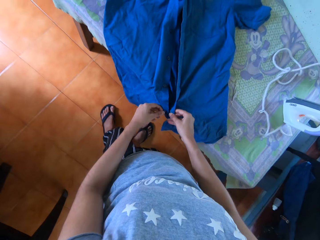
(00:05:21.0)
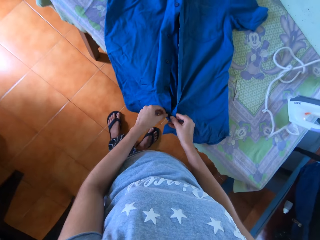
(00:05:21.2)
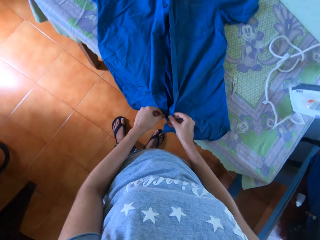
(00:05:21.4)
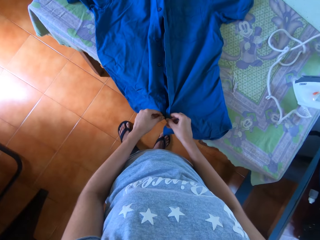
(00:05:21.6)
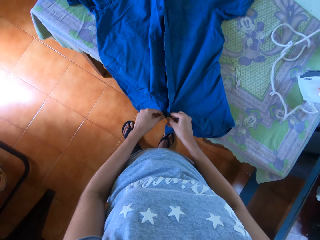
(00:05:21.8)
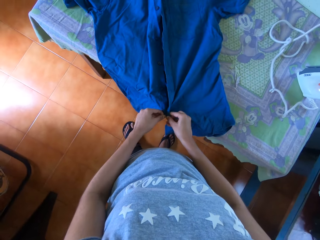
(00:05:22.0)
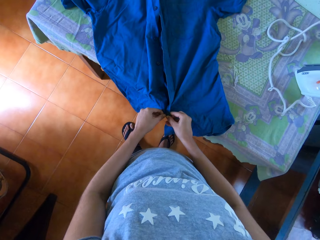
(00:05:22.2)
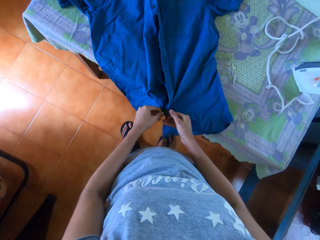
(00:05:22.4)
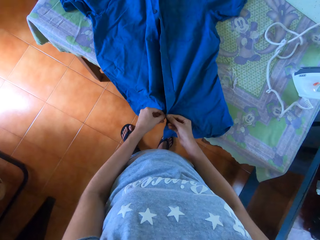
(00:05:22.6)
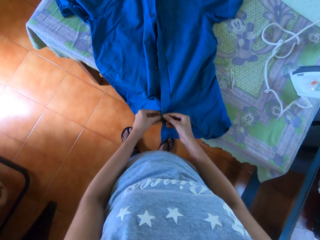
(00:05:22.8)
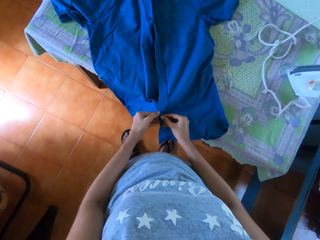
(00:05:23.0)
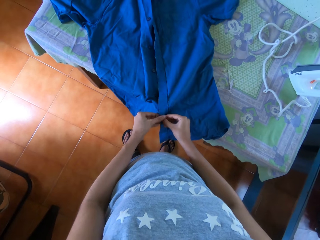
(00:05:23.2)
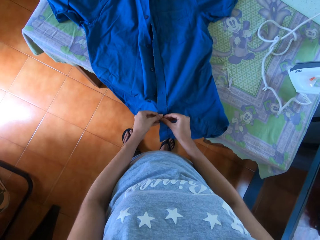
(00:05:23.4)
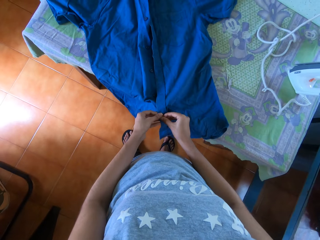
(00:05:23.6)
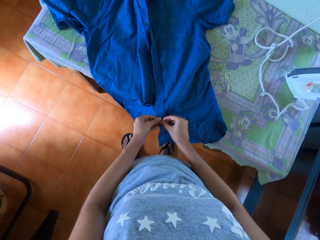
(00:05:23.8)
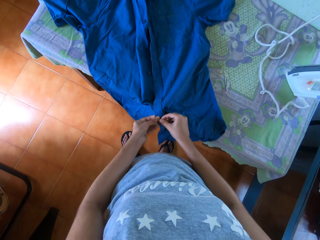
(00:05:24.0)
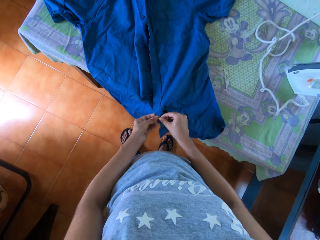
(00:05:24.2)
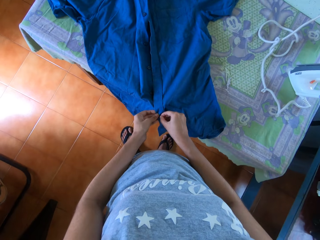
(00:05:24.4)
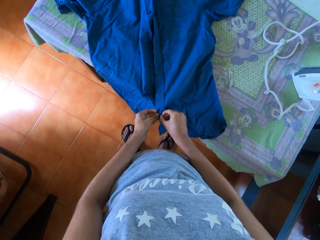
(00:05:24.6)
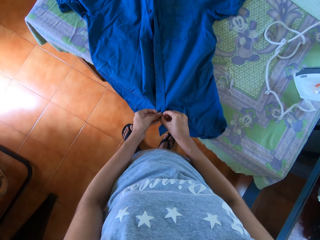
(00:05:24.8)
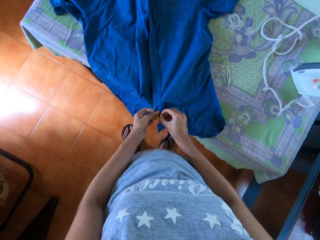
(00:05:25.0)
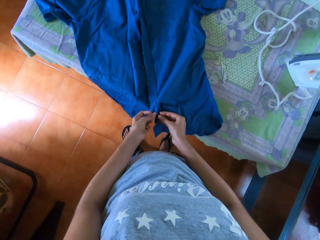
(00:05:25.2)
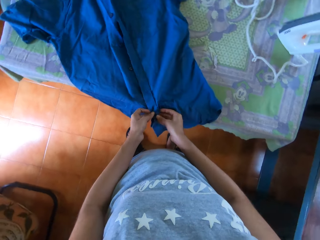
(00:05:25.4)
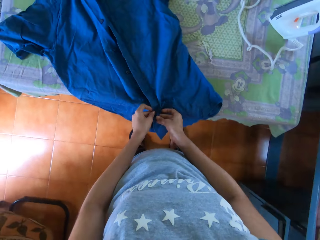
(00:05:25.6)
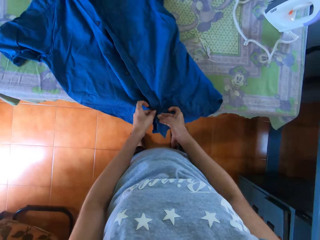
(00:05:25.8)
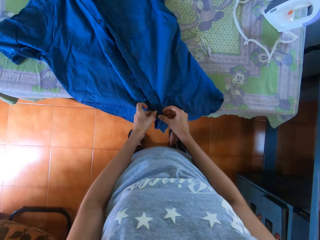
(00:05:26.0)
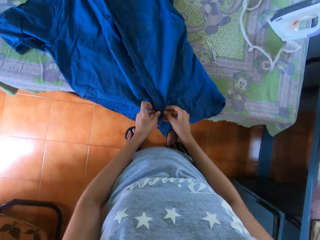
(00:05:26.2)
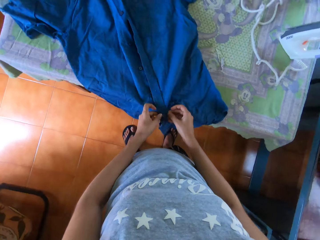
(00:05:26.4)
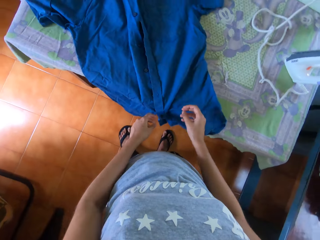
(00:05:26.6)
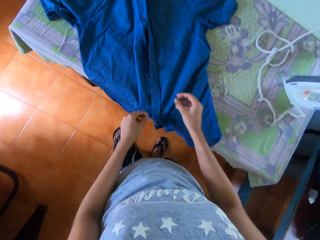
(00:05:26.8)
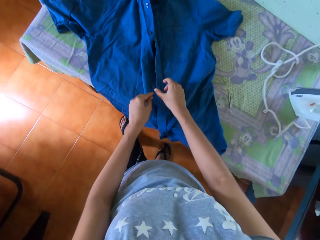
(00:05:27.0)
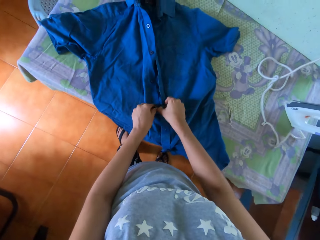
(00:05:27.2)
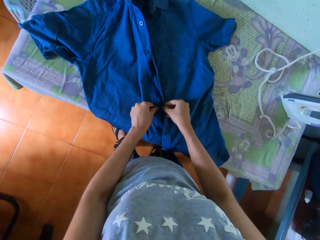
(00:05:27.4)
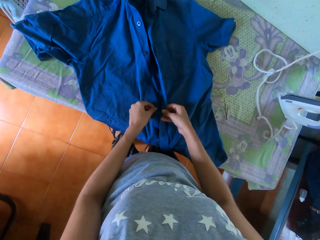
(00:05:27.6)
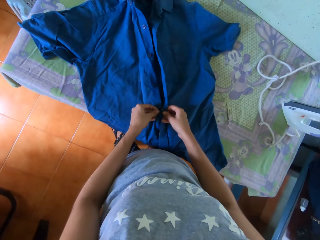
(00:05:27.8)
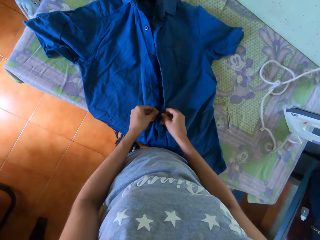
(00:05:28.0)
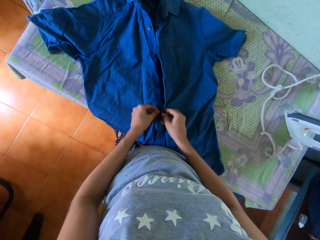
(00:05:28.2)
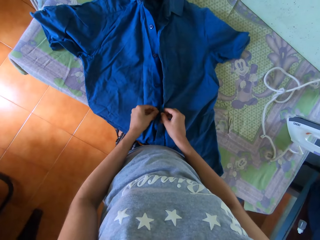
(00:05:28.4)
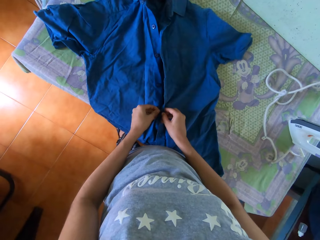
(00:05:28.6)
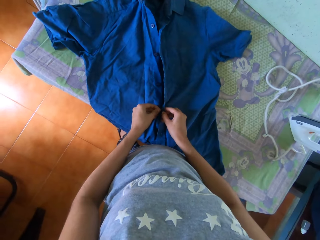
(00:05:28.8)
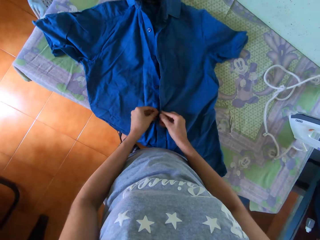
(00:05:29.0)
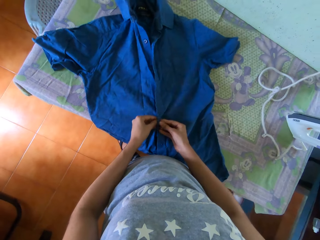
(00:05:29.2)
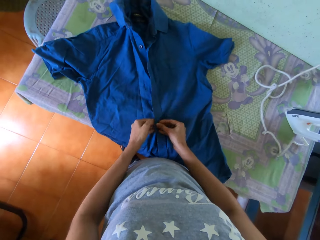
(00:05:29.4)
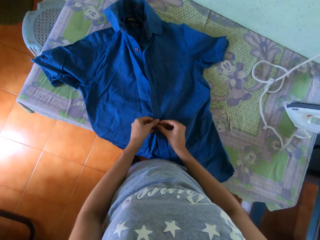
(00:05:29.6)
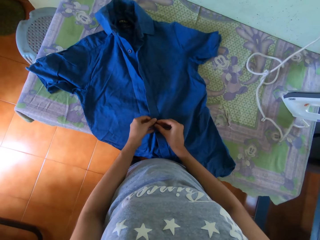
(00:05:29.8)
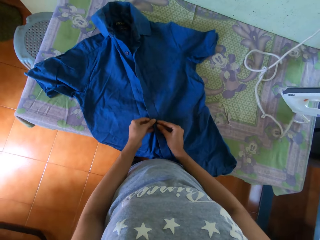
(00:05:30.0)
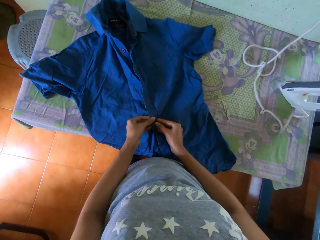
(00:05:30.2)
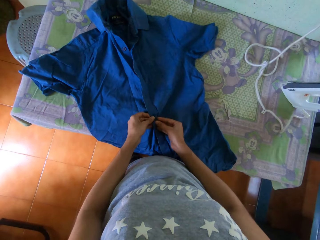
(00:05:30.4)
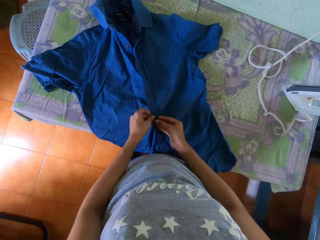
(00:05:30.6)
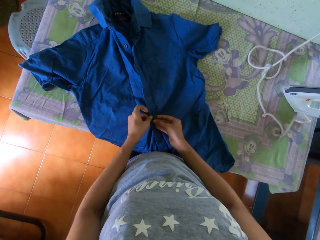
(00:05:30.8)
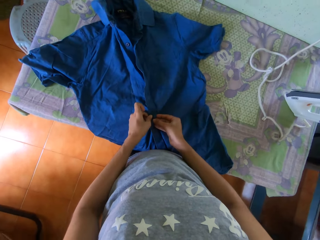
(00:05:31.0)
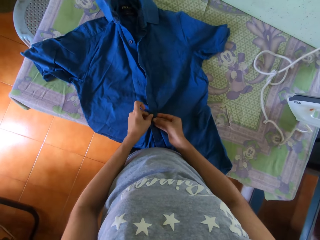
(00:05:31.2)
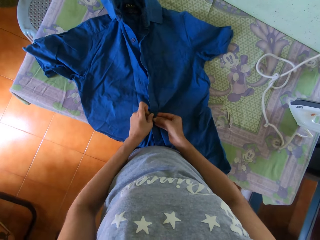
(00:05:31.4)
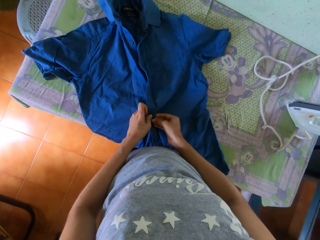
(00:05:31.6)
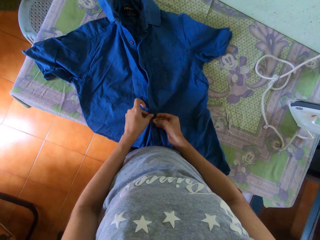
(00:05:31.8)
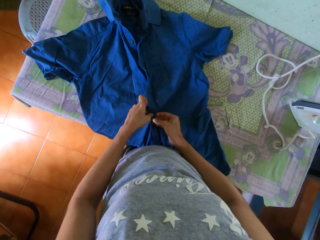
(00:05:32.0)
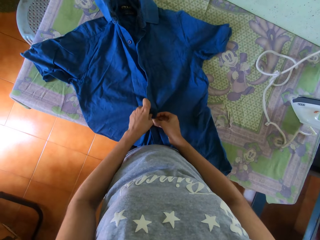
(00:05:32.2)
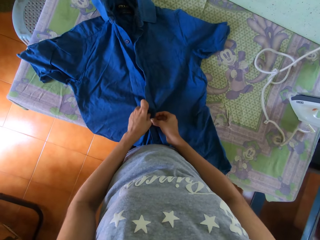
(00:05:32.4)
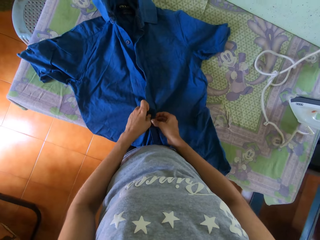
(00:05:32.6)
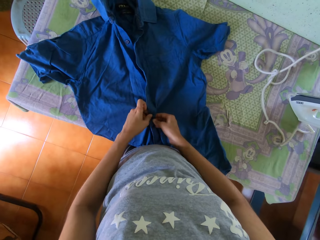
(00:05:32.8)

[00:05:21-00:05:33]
The camera wearer buttons the shirt on the table with his hands.

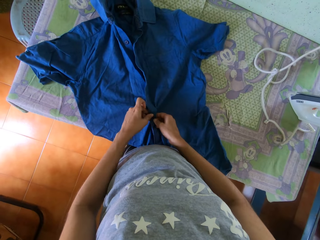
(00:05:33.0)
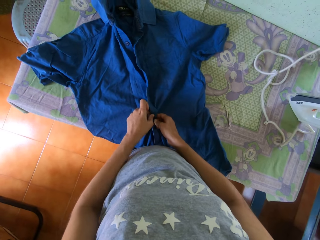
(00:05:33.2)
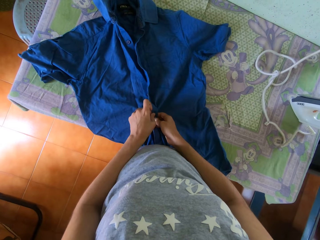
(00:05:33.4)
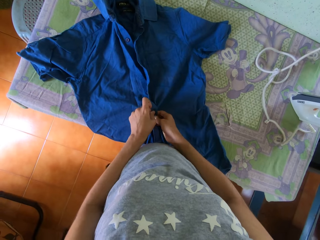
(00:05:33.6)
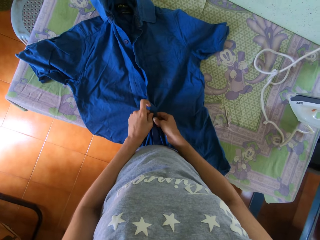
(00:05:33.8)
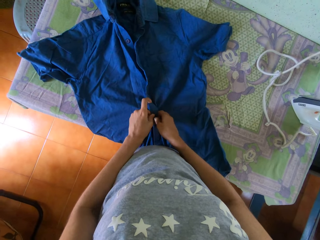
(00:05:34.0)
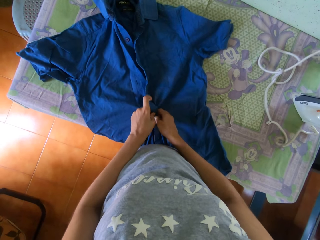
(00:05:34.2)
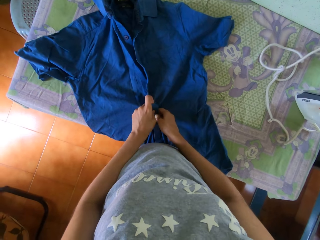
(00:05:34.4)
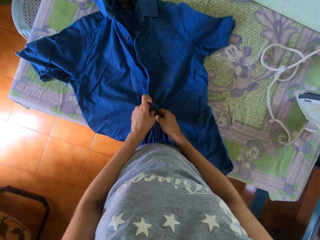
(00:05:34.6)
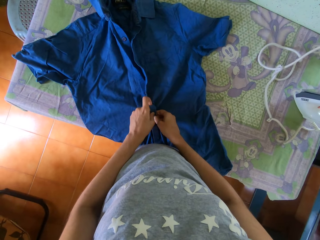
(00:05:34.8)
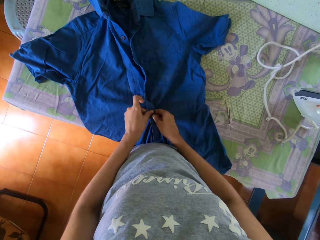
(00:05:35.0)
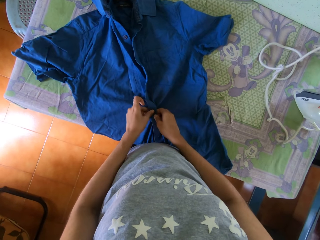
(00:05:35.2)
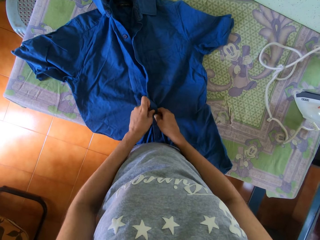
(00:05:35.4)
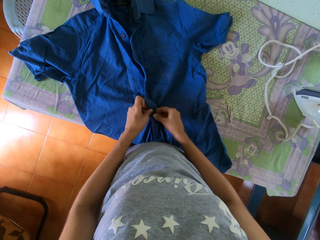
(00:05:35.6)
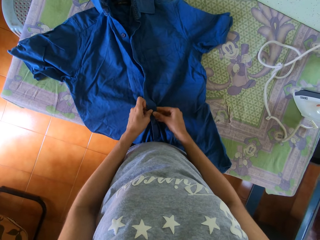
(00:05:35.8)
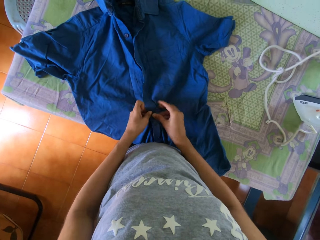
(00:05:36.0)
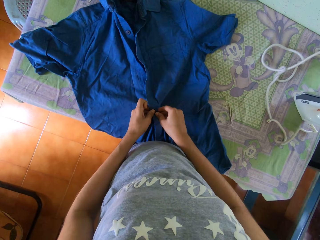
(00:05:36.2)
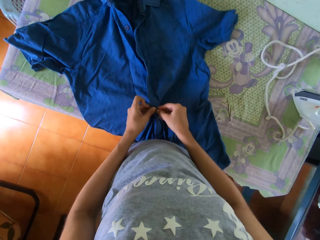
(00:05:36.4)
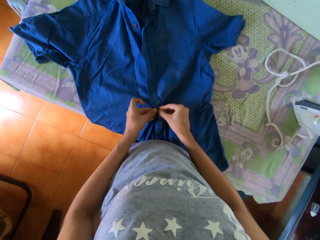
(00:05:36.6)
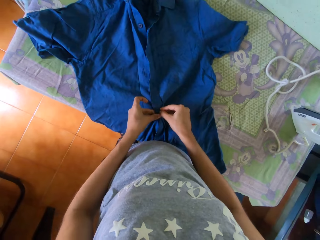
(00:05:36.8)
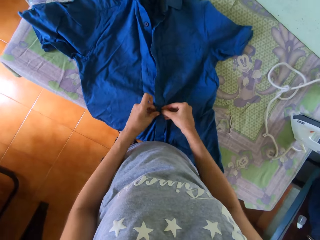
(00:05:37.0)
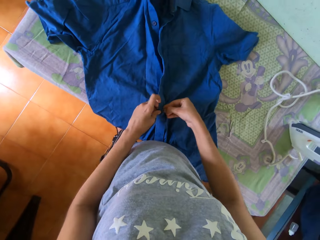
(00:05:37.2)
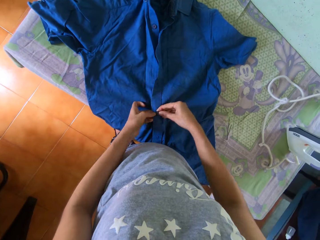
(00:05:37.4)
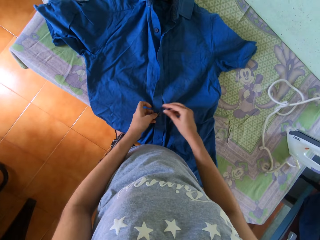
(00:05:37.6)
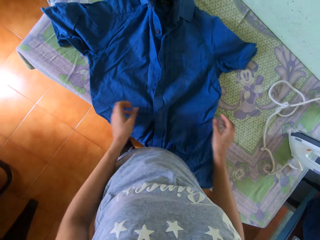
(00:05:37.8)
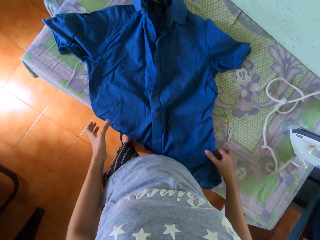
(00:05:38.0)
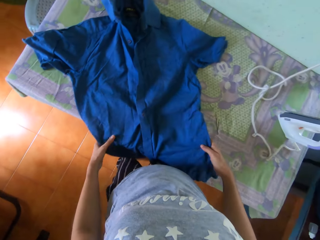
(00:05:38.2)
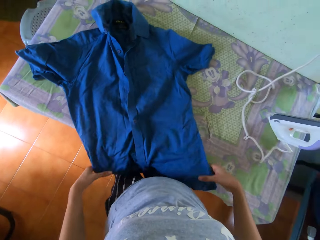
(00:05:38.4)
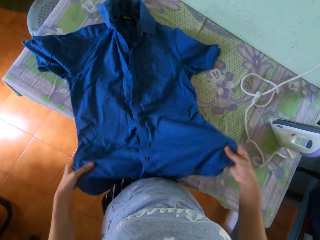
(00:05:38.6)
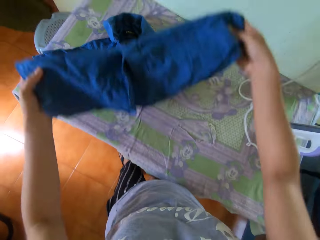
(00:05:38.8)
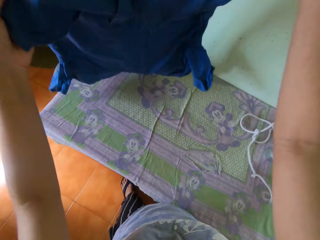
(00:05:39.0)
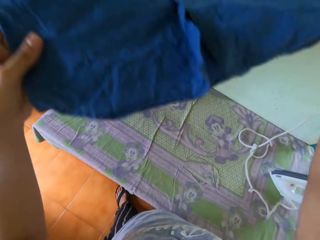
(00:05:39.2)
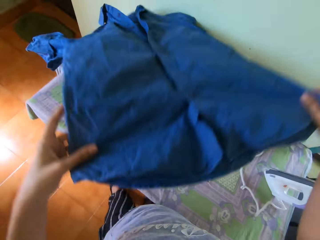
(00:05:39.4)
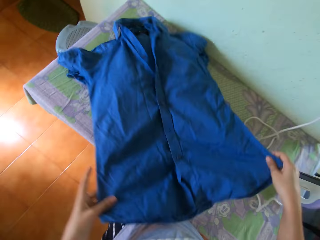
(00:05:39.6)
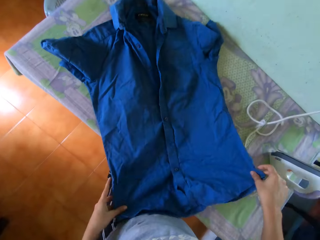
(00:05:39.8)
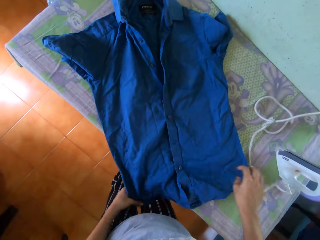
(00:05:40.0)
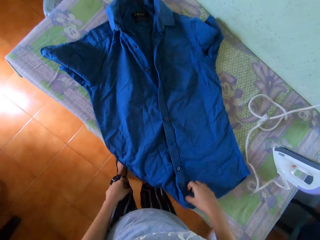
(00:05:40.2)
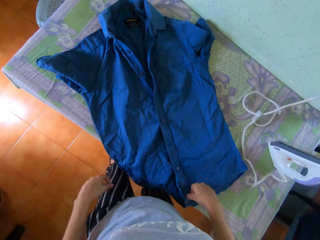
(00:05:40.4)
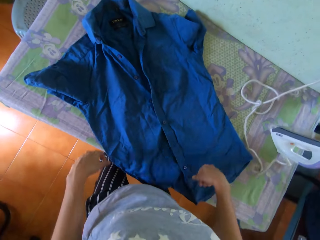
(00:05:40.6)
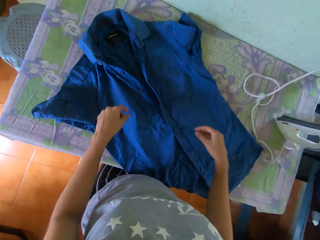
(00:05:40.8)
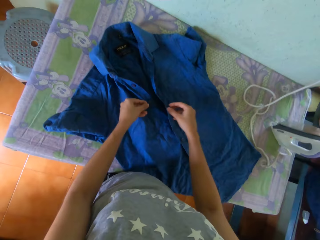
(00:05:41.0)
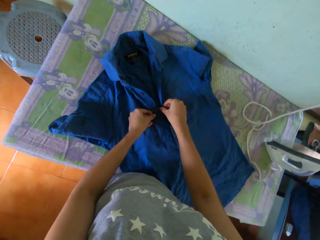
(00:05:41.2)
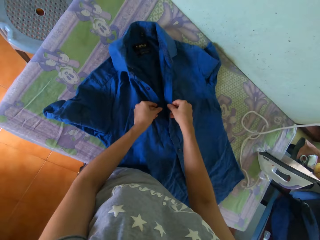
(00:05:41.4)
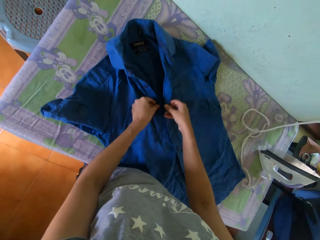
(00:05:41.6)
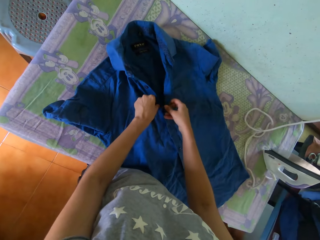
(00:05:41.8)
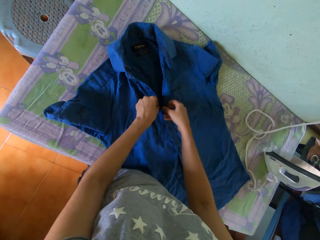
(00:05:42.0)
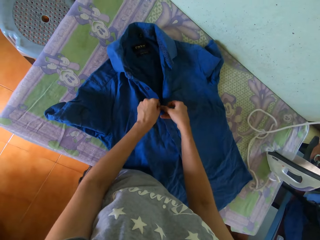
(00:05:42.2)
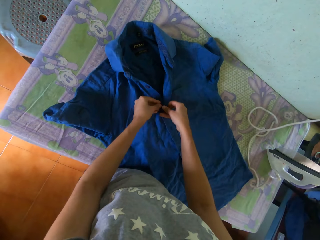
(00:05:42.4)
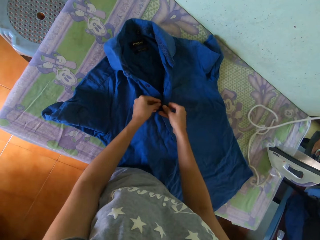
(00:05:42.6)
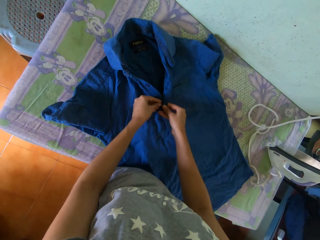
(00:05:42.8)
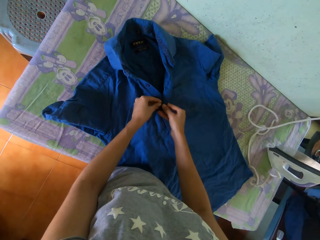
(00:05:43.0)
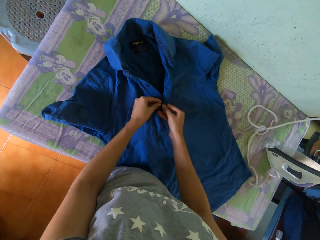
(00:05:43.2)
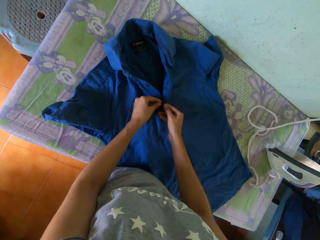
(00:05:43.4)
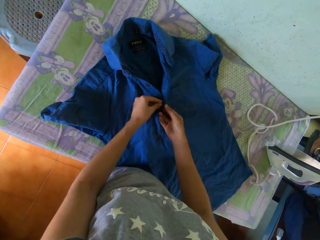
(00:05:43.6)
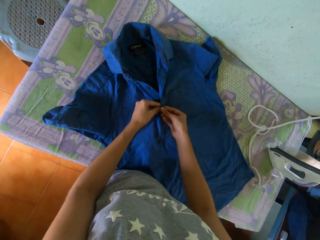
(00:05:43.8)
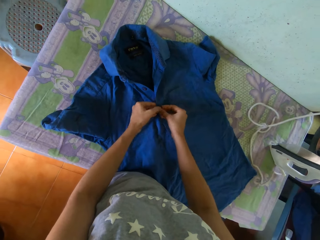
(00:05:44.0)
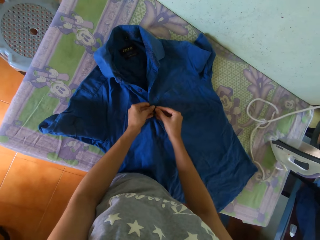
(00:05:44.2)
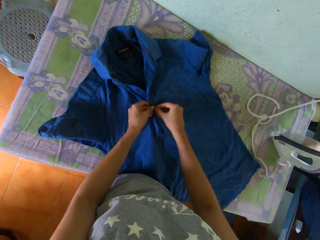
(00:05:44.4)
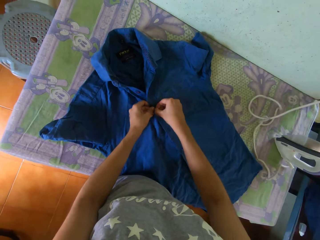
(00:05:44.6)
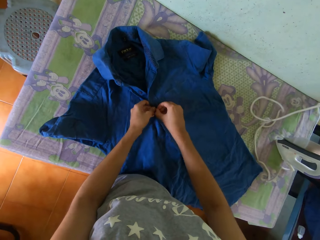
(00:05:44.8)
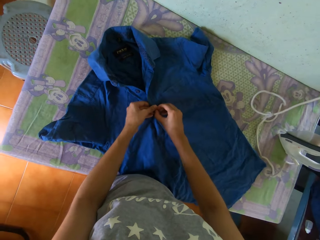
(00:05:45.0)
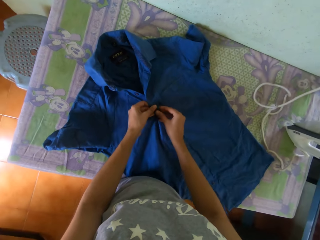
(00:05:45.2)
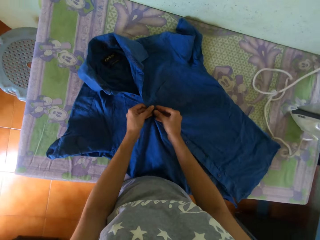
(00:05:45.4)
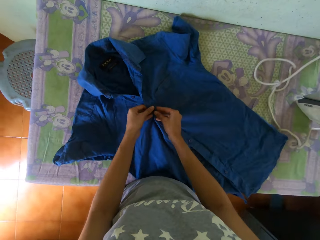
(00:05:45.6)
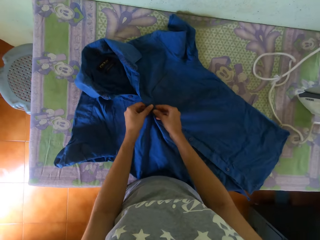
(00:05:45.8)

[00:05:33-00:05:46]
The camera wearer lifts the shirt on the table with his hands. He places the shirt on the table with his hands. He buttons the shirt on the table with his hands.
